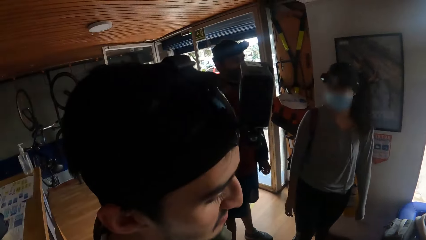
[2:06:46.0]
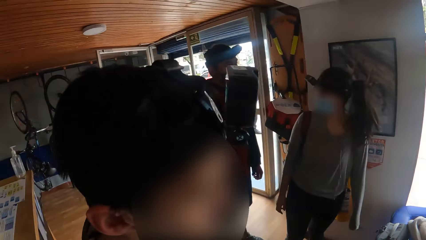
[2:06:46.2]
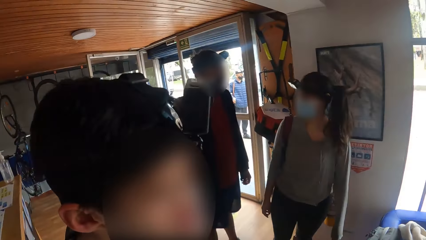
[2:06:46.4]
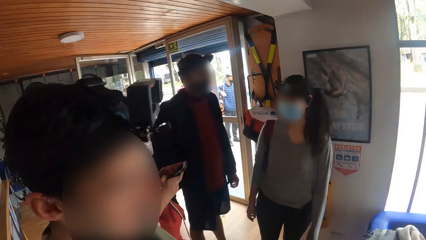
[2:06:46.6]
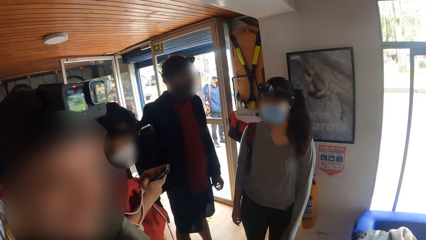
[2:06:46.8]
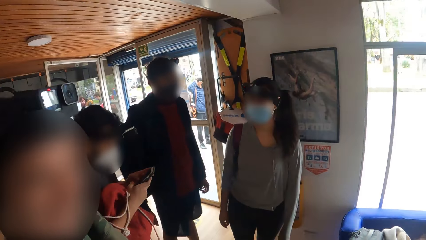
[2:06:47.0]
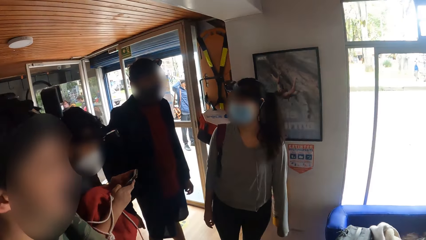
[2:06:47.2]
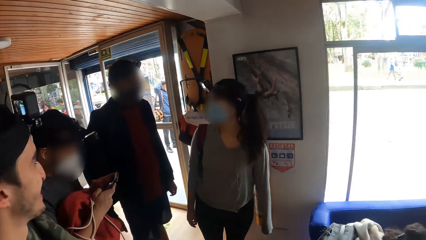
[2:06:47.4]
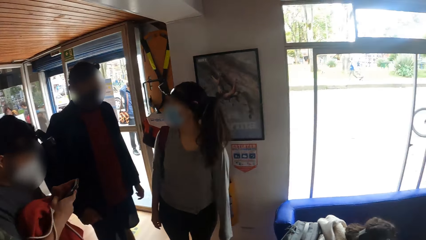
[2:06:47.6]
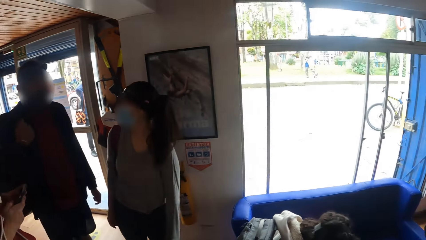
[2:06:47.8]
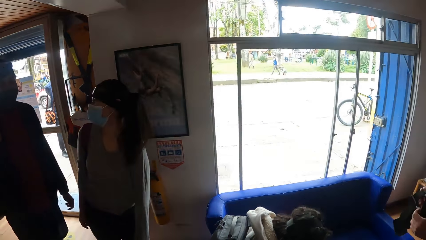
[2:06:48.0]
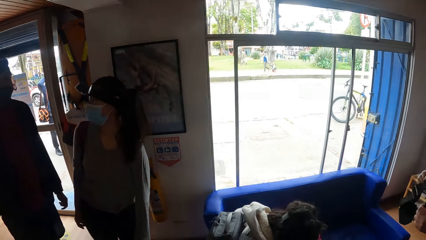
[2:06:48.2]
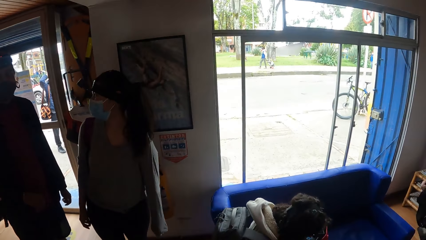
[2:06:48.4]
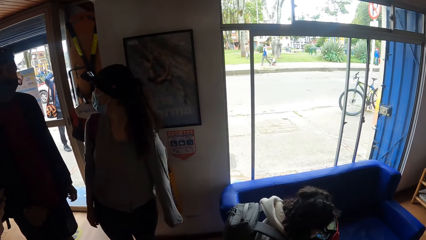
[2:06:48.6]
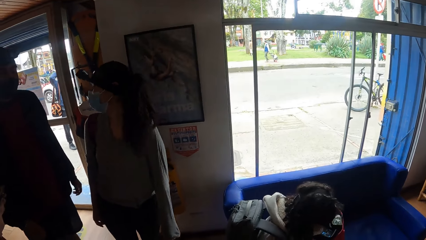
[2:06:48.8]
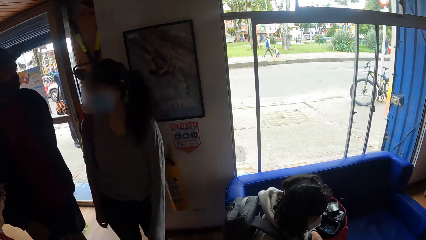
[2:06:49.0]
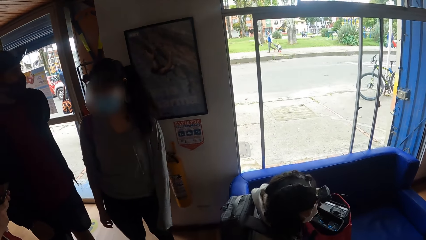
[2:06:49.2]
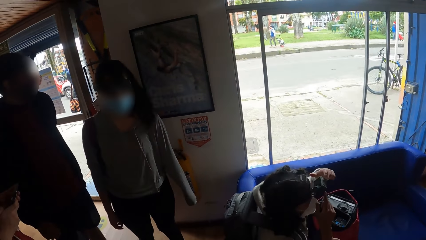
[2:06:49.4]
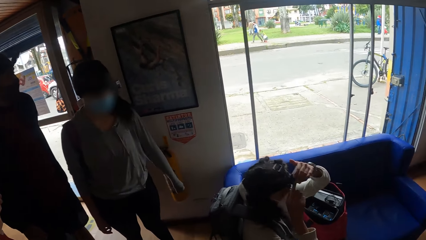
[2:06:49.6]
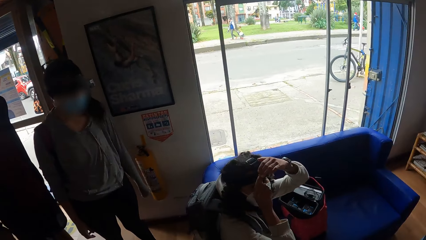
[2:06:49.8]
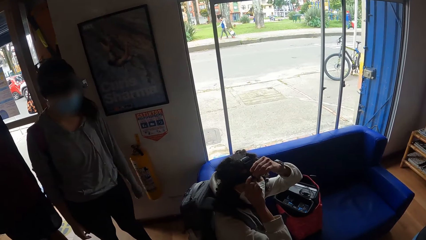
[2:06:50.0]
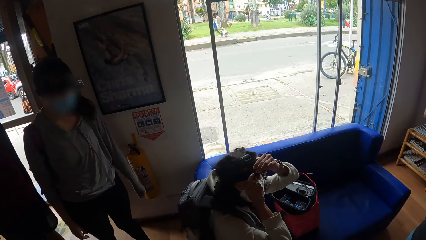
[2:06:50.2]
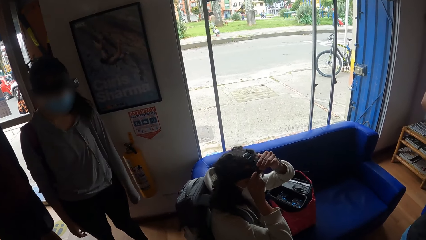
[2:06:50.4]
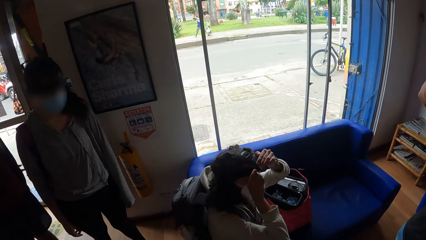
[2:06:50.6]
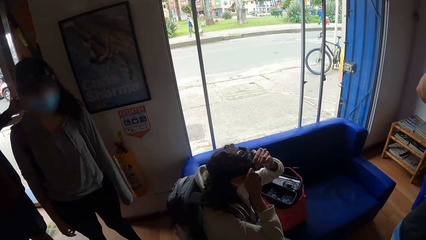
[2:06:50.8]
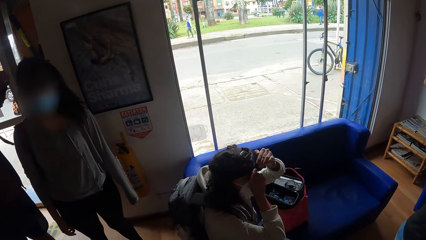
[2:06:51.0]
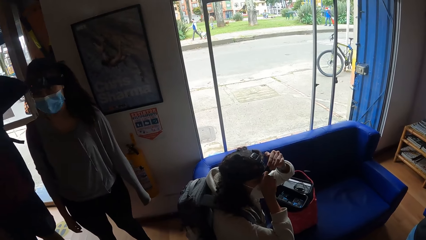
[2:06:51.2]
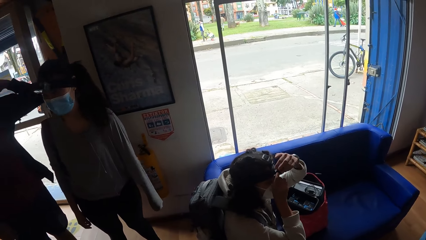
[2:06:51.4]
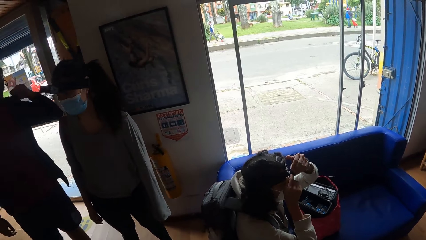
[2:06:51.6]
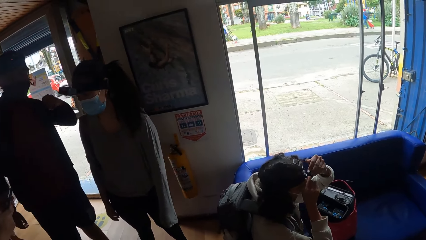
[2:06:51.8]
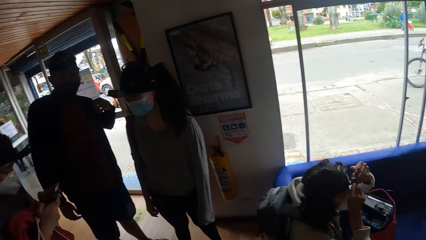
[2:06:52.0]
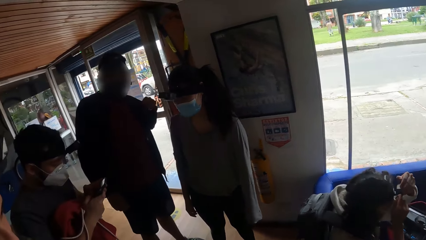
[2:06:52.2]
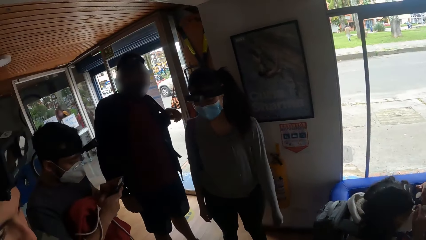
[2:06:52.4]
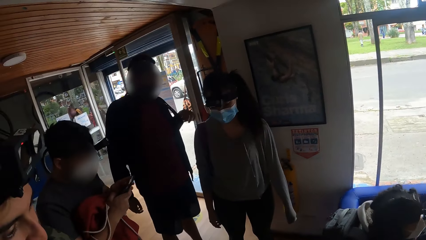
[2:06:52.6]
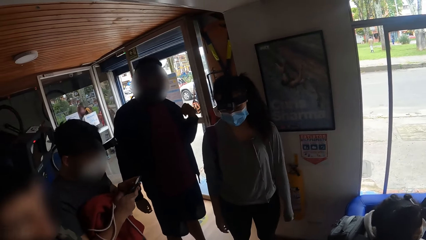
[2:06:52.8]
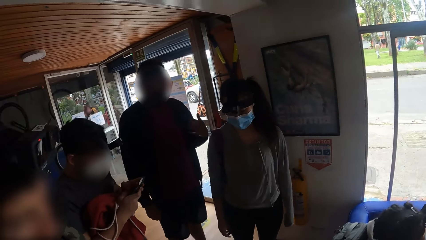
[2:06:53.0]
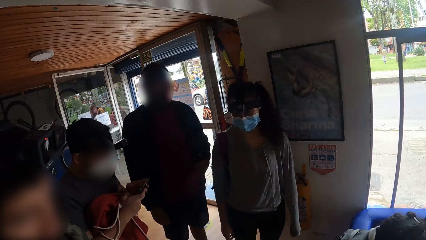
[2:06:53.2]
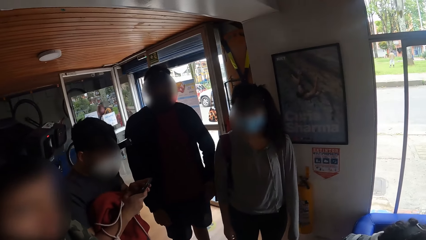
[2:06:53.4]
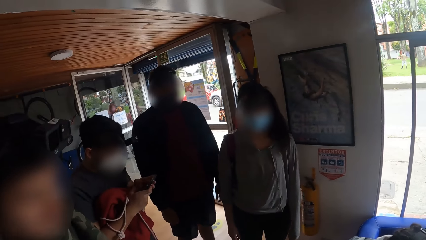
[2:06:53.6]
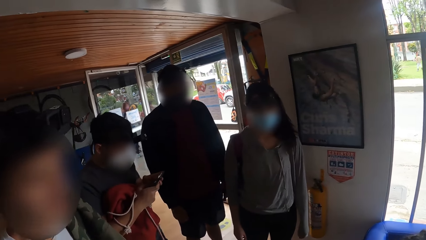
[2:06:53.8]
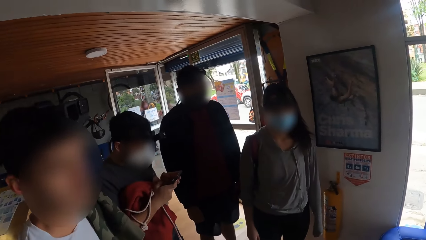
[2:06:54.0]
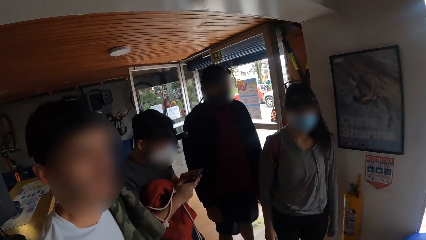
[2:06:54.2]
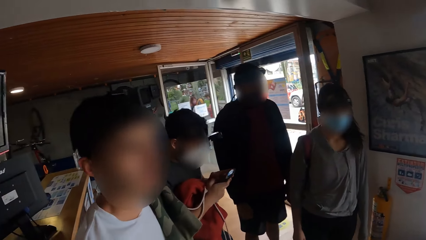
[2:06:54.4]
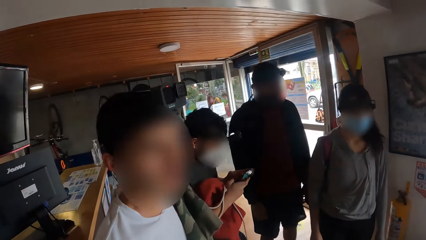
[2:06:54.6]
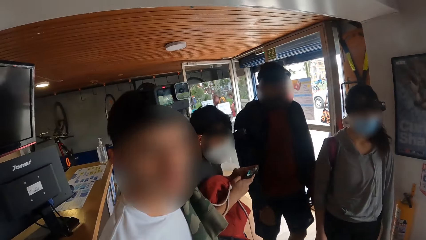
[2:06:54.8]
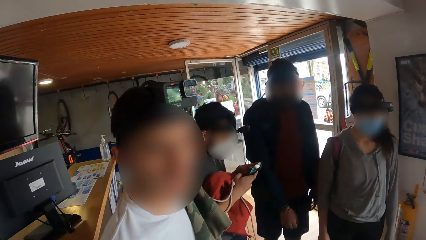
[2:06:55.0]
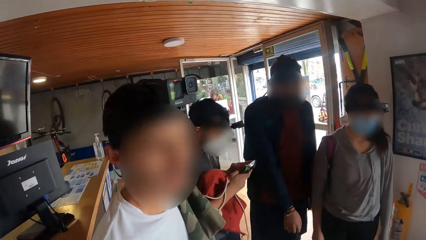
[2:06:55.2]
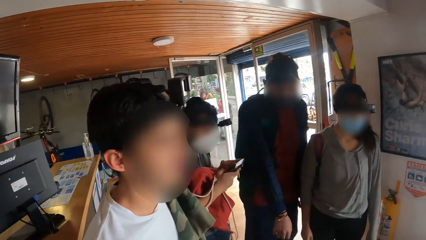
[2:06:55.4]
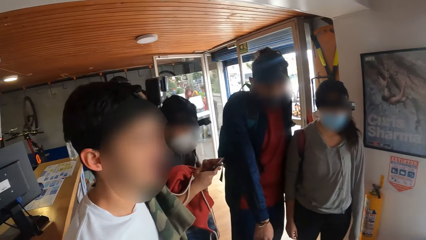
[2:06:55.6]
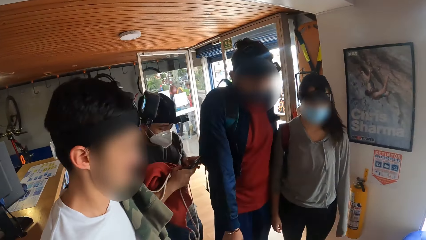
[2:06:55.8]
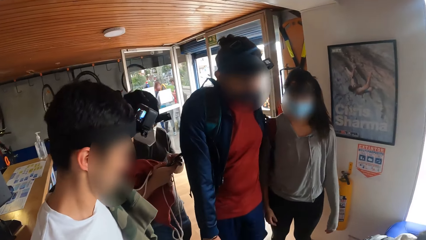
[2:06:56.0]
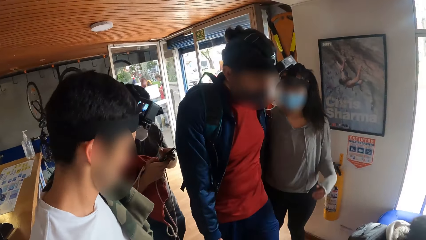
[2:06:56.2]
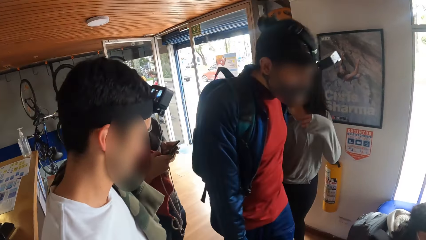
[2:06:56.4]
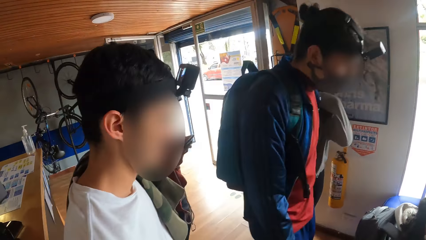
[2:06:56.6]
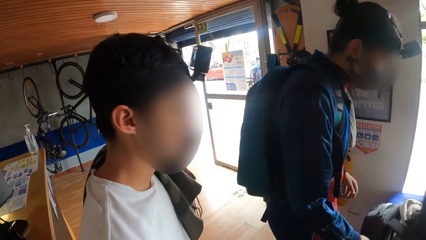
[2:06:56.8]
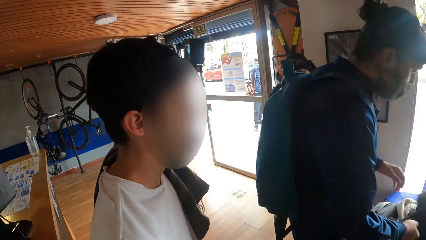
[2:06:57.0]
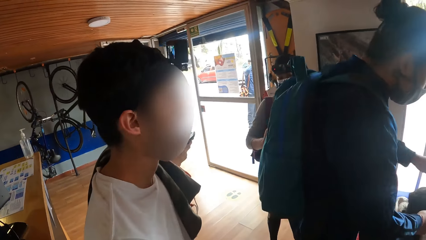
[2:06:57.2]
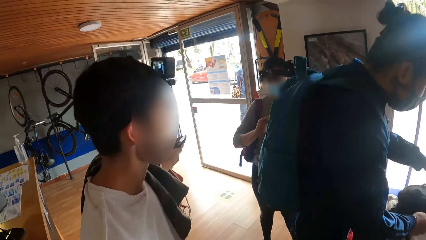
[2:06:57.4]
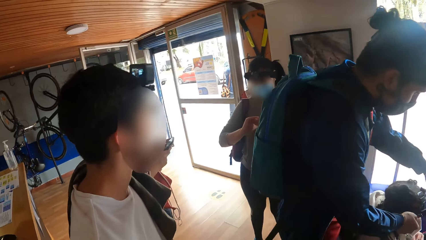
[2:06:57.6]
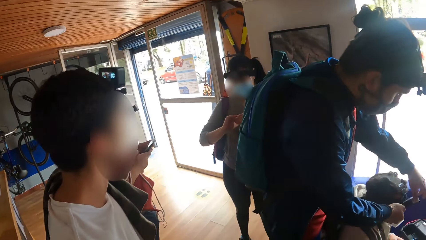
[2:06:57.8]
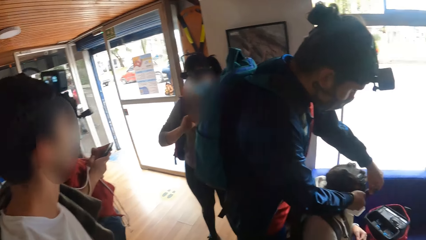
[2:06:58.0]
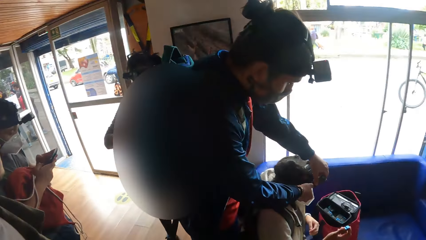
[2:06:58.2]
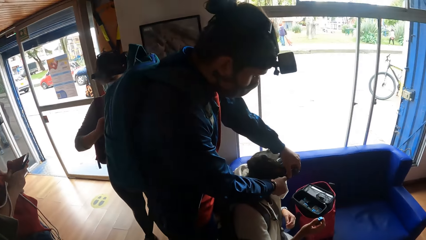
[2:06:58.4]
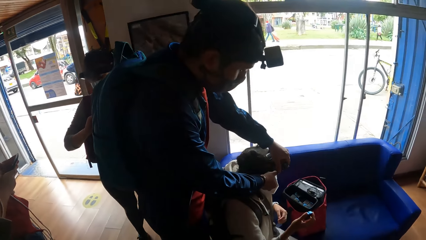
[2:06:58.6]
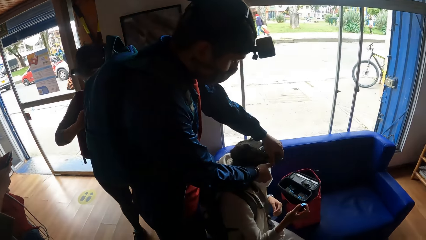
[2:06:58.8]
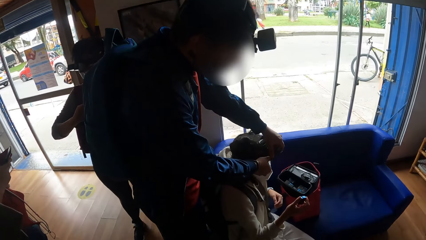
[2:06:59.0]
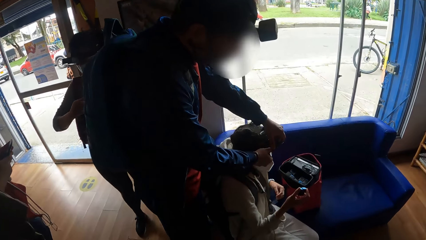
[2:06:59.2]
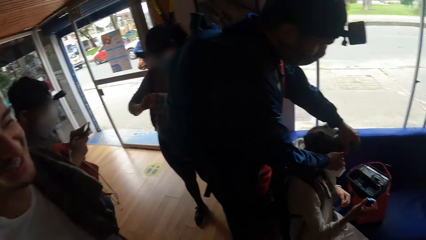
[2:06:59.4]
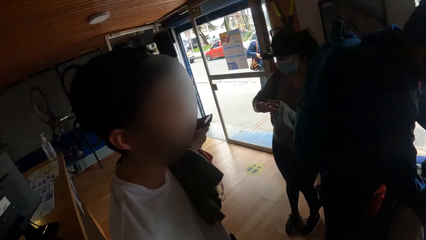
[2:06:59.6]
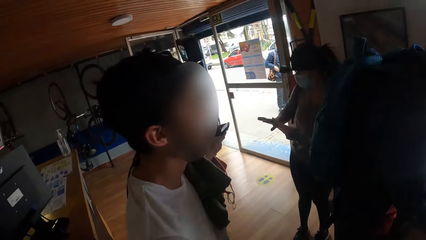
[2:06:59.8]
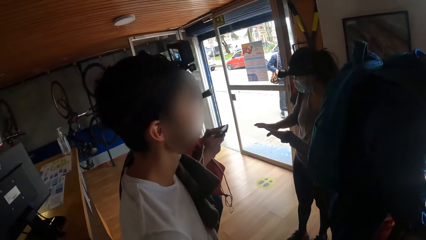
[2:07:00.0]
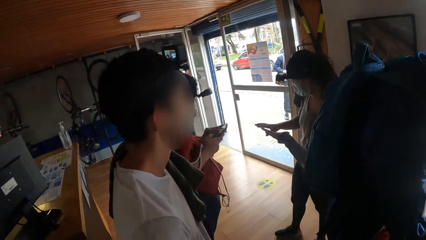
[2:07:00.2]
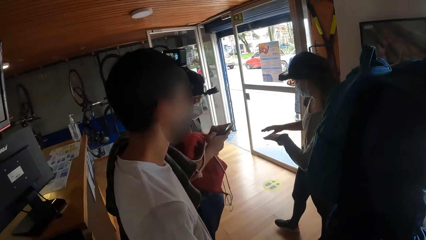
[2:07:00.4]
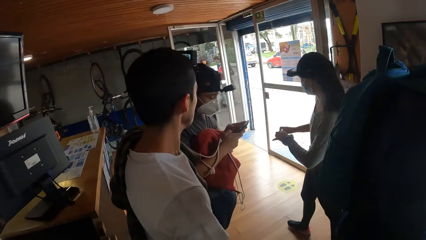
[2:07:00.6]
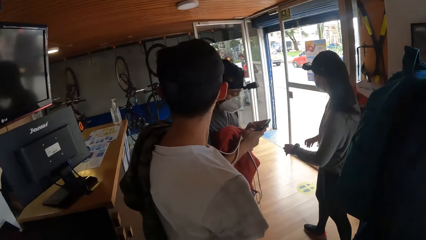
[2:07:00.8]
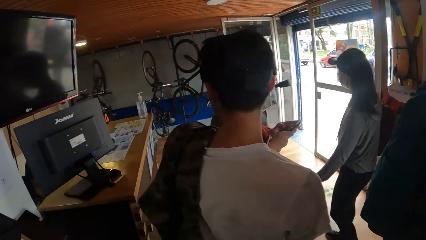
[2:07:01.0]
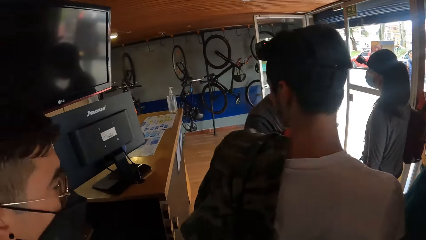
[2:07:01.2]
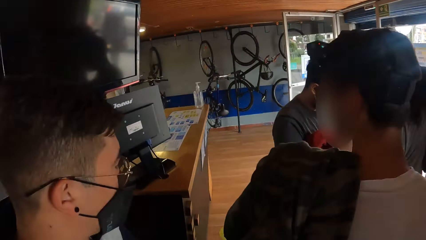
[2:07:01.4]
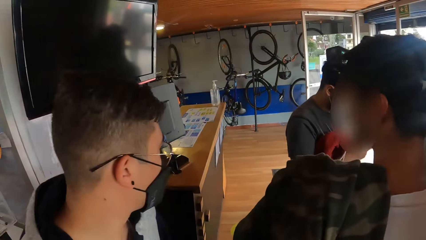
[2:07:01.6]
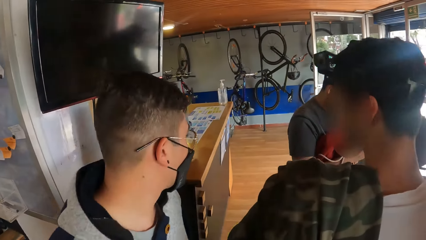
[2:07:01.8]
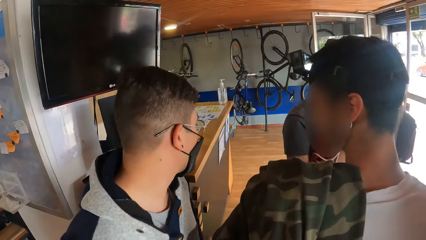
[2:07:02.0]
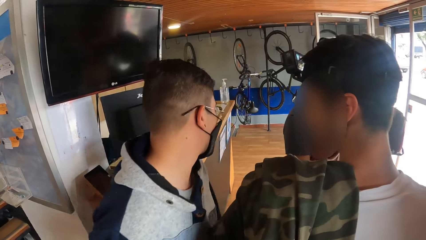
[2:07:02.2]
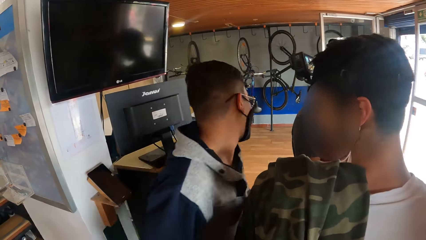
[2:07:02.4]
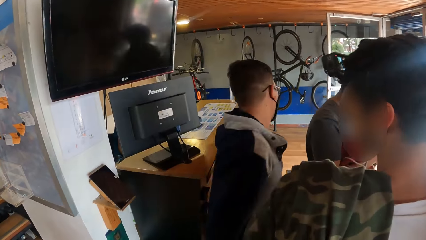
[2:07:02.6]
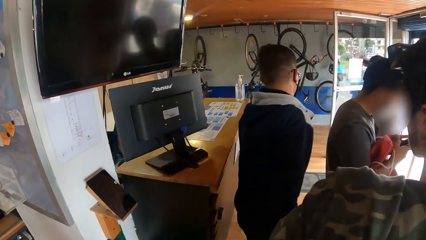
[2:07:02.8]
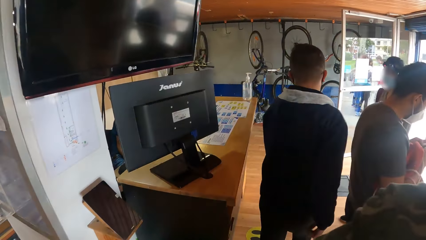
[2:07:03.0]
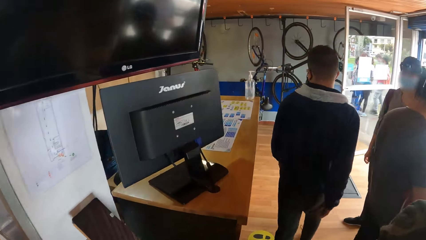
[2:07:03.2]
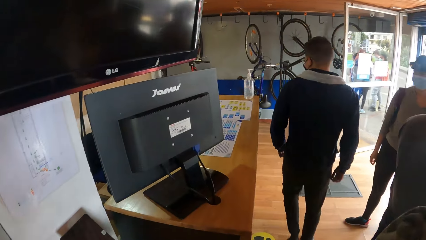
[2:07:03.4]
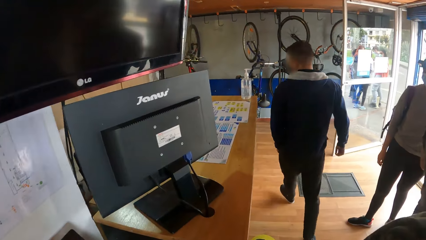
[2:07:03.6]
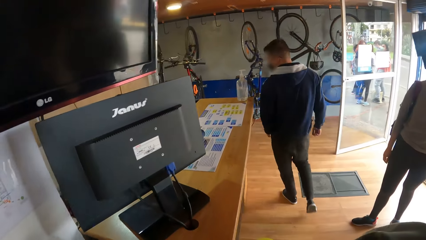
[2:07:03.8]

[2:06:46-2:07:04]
The camera wearer stands by the waiting area and dialogues with a man. A woman adjusts the camera on her head with both hands. Another man adjusts the camera on the woman's head with both hands. The camera wearer looks around the waiting area. Another man walks past the camera wearer.
